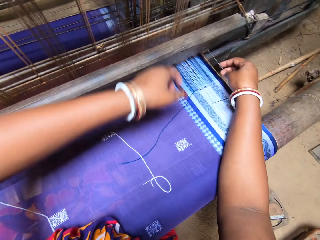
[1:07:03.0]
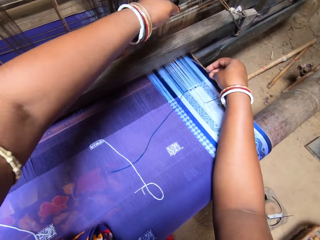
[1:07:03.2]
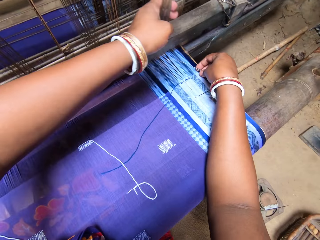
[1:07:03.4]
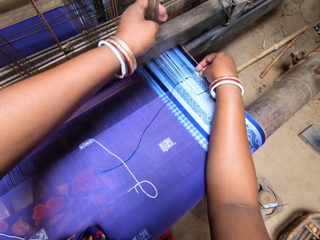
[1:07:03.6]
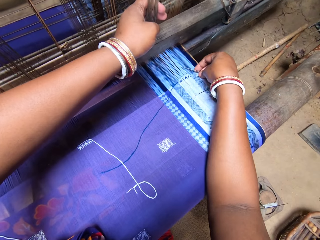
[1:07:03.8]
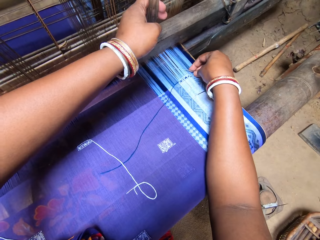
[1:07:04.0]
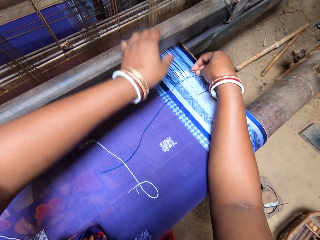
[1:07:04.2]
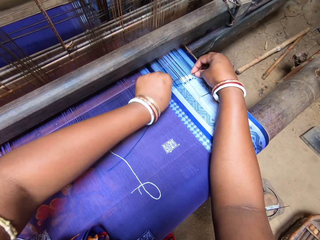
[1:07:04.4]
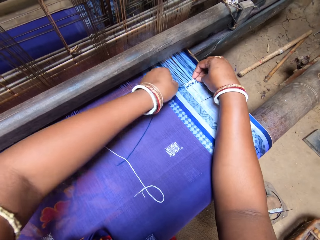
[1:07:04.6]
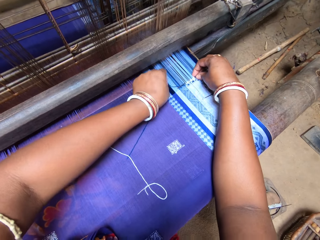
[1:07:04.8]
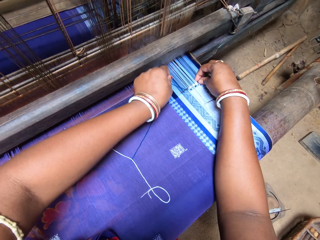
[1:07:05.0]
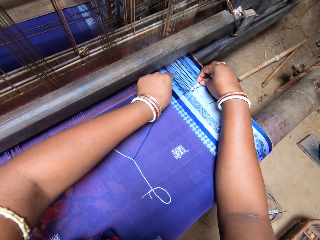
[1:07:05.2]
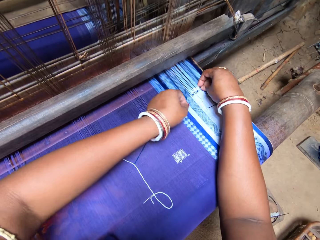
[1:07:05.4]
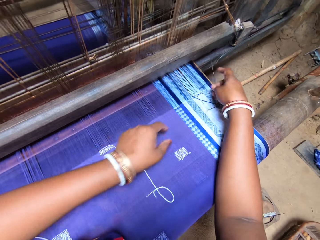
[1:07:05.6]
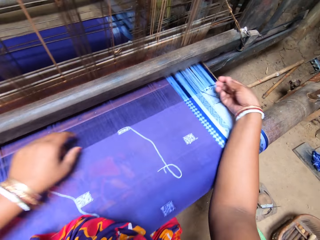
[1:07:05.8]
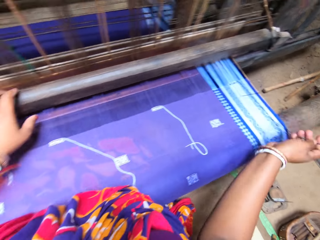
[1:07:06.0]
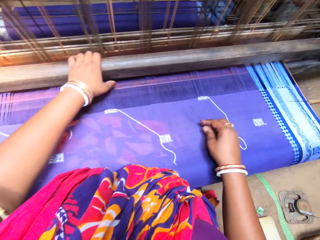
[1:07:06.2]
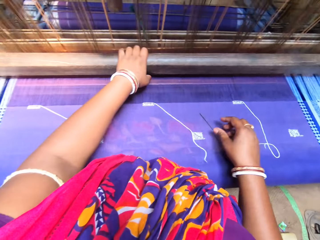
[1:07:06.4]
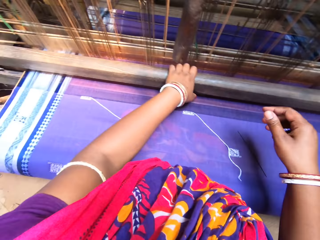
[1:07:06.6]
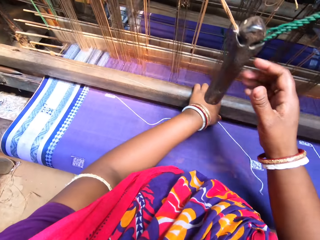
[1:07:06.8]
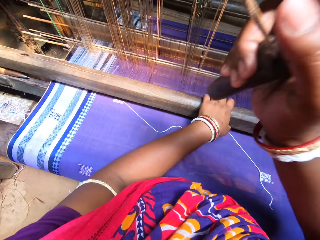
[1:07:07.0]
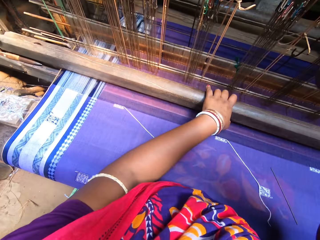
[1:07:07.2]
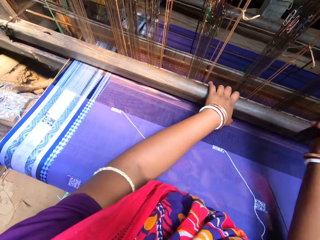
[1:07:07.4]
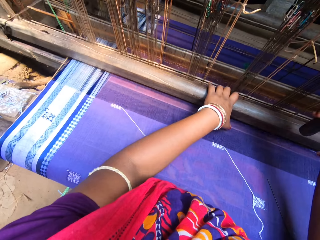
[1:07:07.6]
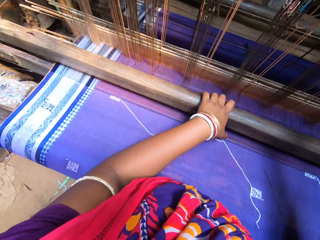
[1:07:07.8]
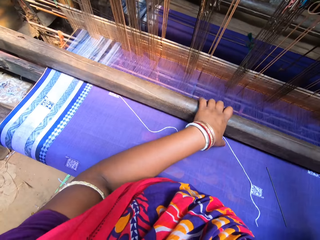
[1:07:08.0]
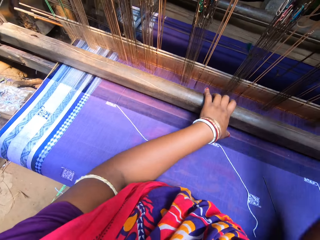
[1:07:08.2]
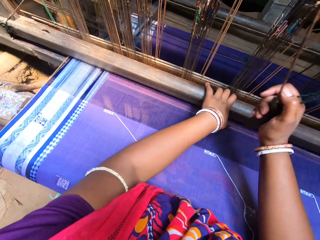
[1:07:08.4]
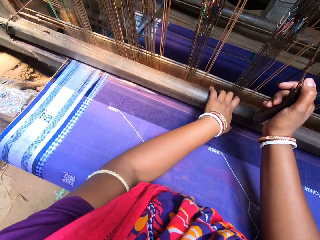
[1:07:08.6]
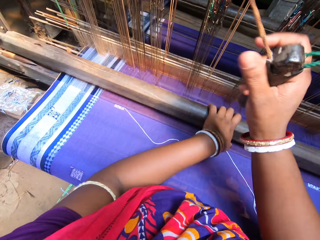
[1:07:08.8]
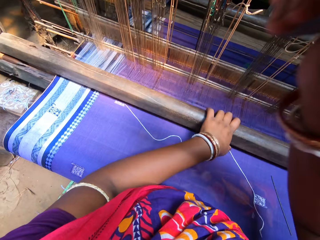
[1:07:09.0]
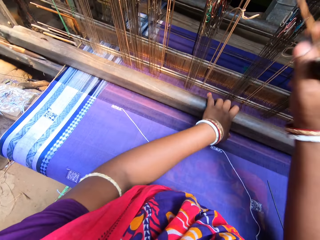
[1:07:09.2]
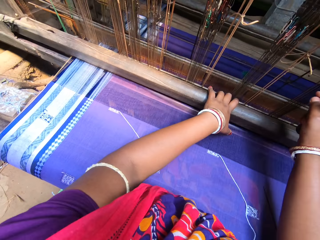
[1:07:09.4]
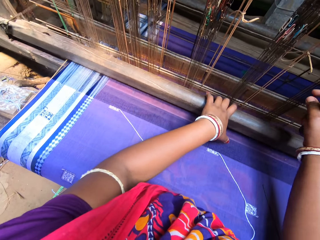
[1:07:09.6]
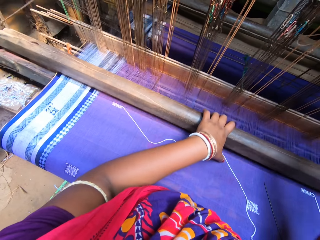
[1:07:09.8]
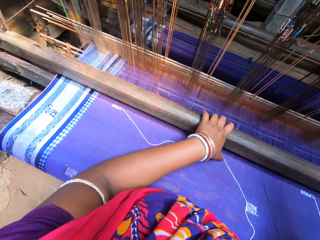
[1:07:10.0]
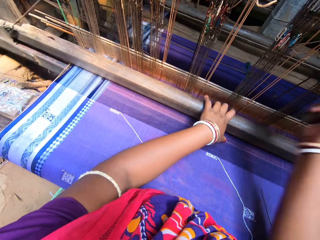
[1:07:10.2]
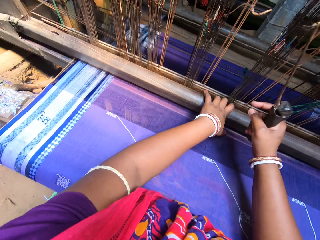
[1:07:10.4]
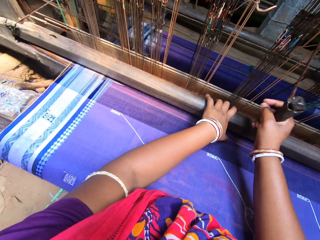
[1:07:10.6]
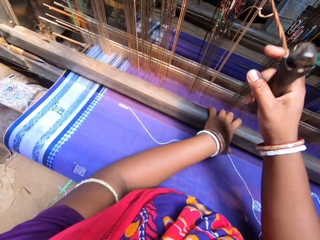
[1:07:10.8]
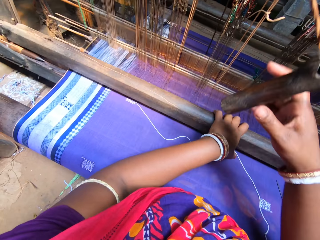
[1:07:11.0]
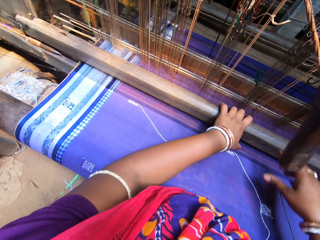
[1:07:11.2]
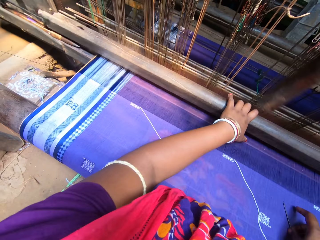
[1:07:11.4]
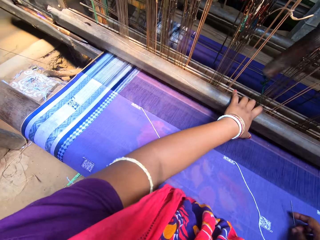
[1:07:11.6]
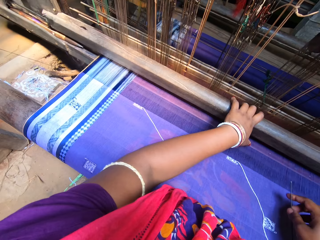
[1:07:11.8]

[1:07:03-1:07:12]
The camera wearer pulls the warp from the handloom machine with her left hand. She weaves on the weft yarn of the fabric with the needle in her right hand. She pulls the warp beam of the handloom with her left hand. She pulls the pulley from the handloom machine with her right hand. She weaves the fabric with both hands on the handloom machine.

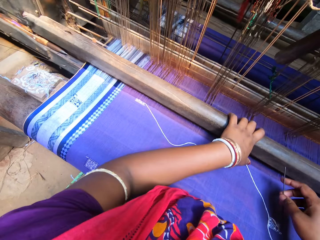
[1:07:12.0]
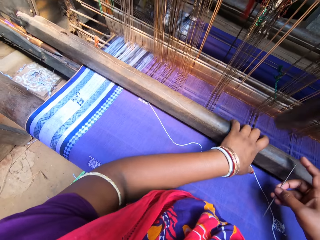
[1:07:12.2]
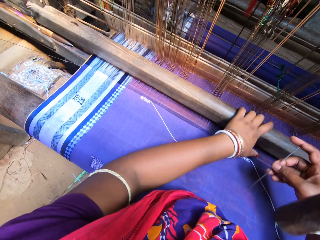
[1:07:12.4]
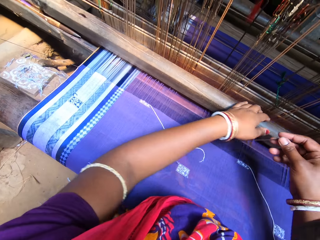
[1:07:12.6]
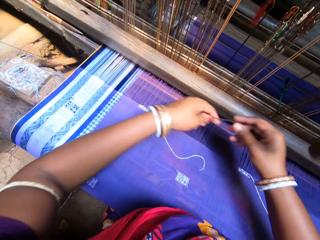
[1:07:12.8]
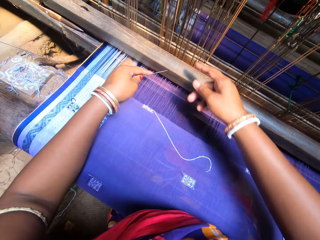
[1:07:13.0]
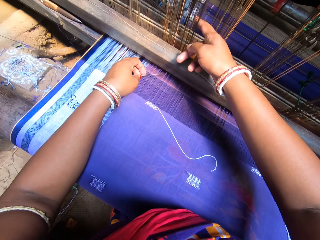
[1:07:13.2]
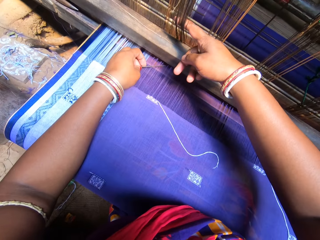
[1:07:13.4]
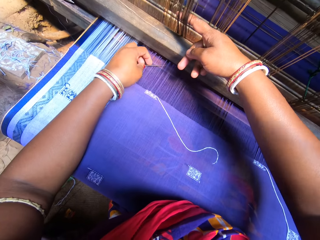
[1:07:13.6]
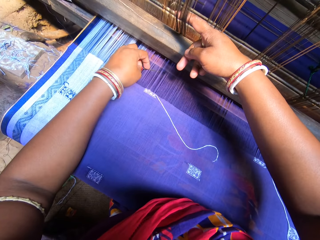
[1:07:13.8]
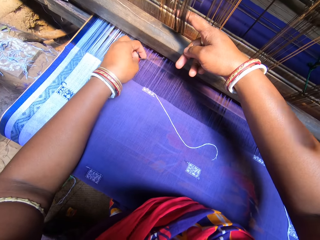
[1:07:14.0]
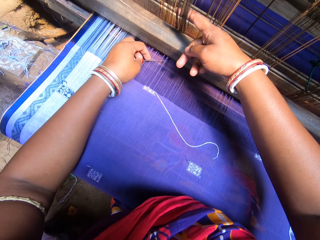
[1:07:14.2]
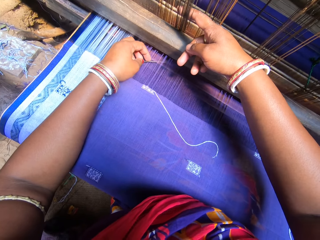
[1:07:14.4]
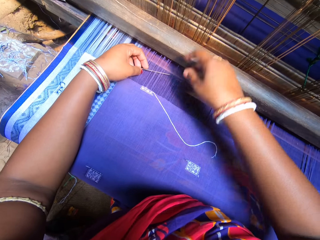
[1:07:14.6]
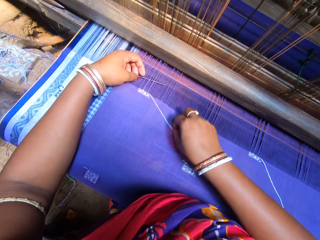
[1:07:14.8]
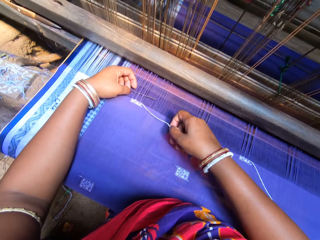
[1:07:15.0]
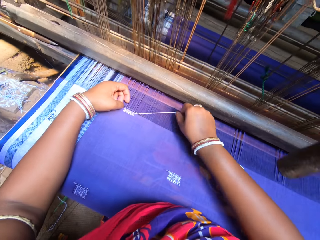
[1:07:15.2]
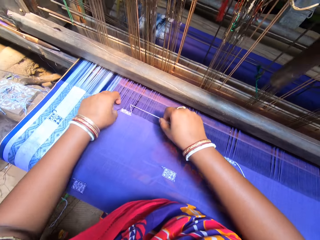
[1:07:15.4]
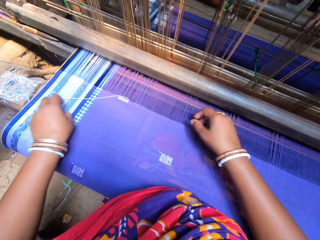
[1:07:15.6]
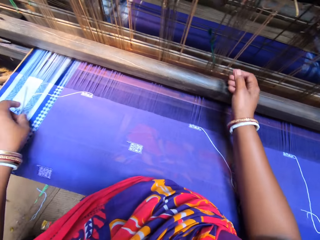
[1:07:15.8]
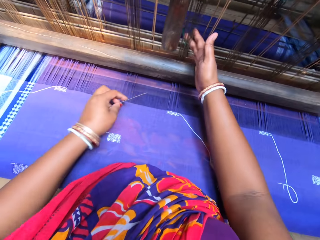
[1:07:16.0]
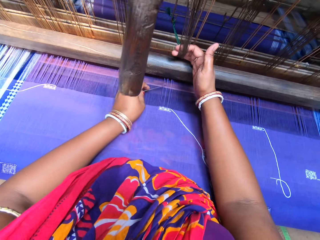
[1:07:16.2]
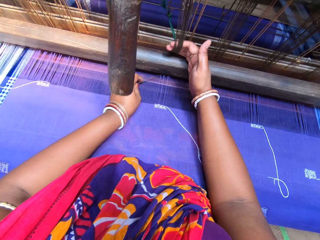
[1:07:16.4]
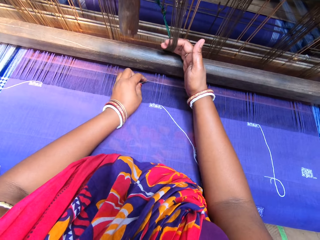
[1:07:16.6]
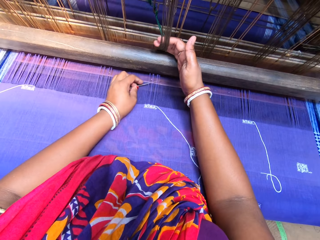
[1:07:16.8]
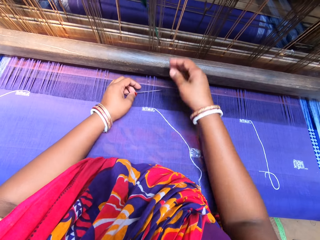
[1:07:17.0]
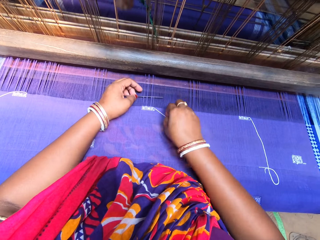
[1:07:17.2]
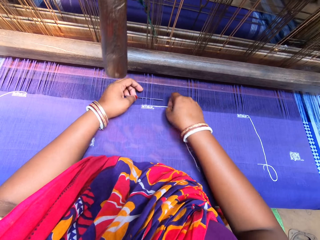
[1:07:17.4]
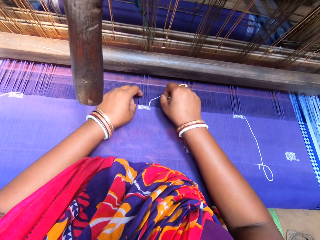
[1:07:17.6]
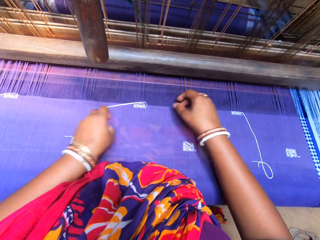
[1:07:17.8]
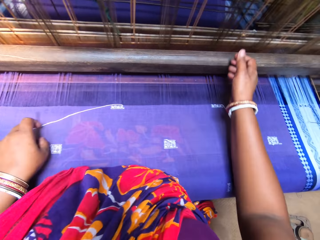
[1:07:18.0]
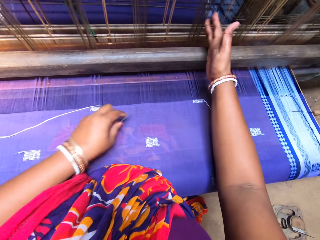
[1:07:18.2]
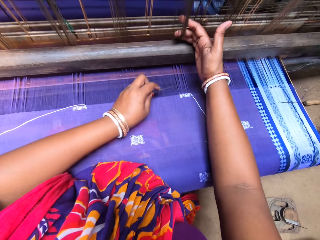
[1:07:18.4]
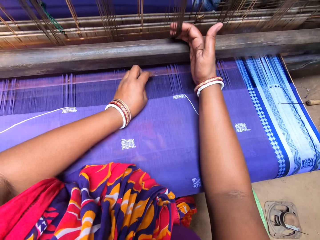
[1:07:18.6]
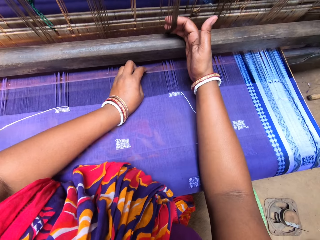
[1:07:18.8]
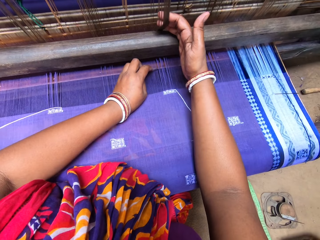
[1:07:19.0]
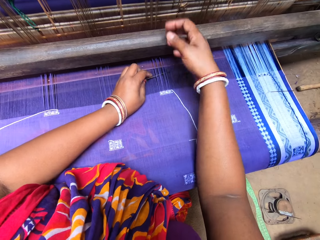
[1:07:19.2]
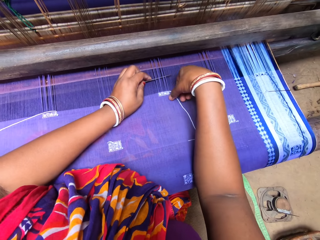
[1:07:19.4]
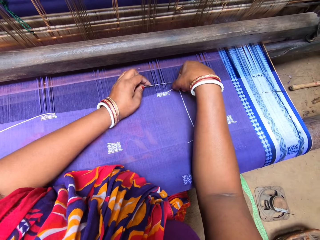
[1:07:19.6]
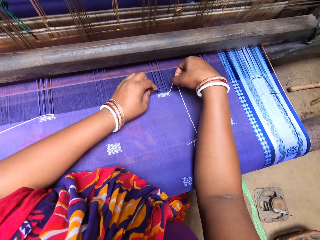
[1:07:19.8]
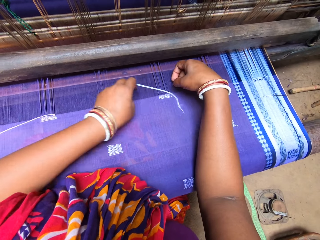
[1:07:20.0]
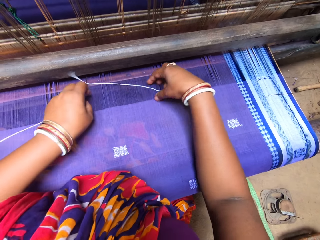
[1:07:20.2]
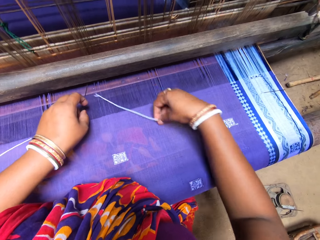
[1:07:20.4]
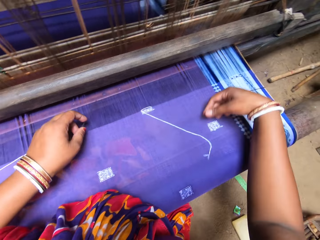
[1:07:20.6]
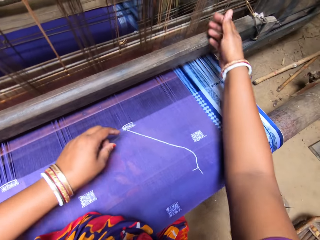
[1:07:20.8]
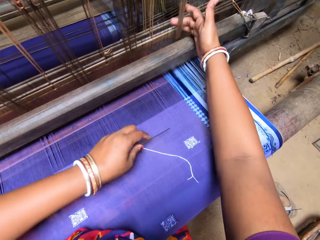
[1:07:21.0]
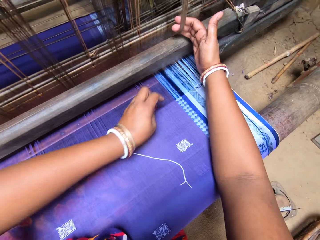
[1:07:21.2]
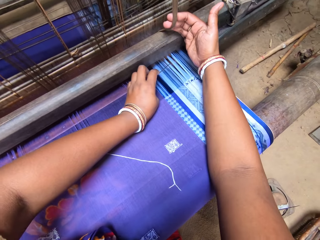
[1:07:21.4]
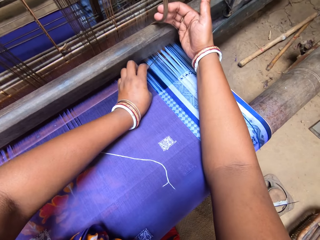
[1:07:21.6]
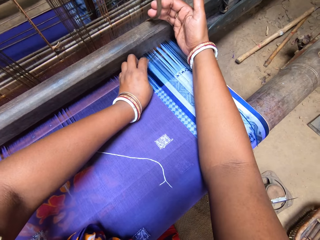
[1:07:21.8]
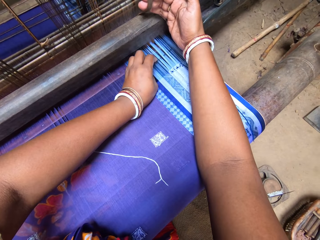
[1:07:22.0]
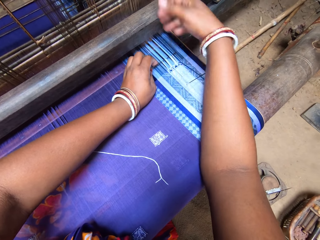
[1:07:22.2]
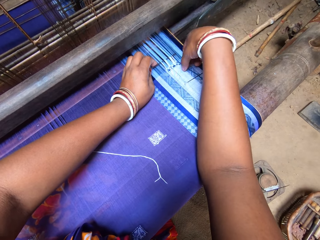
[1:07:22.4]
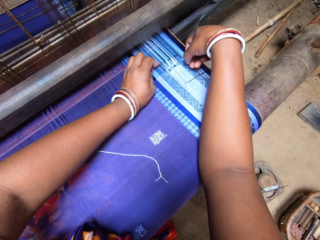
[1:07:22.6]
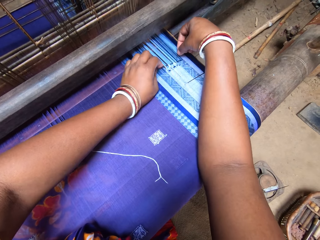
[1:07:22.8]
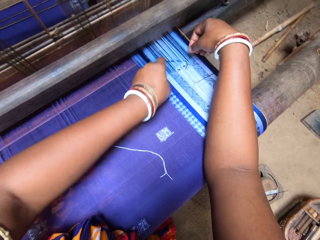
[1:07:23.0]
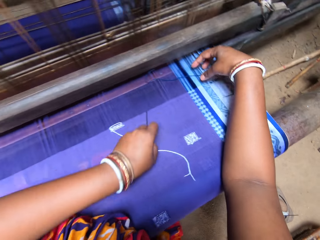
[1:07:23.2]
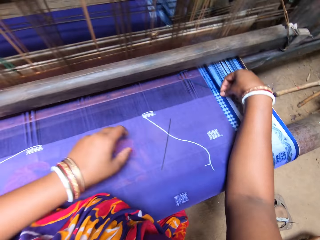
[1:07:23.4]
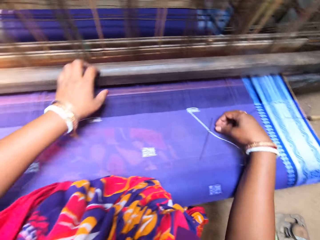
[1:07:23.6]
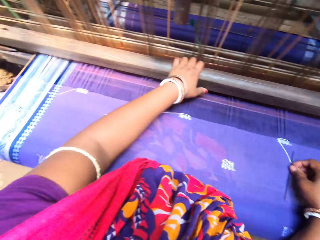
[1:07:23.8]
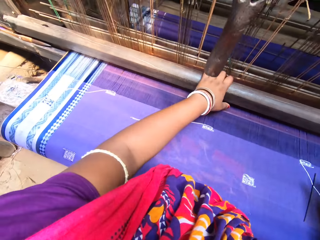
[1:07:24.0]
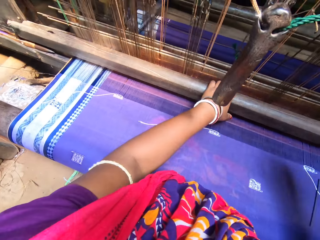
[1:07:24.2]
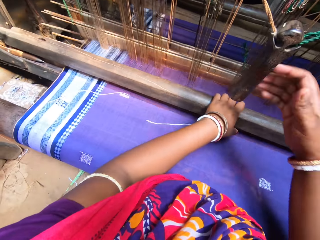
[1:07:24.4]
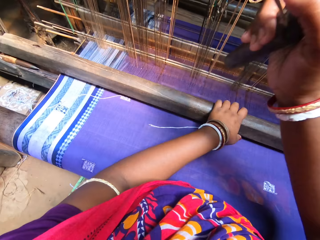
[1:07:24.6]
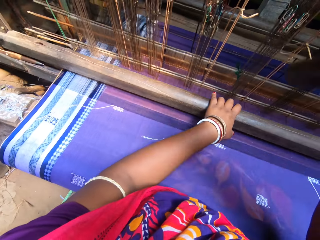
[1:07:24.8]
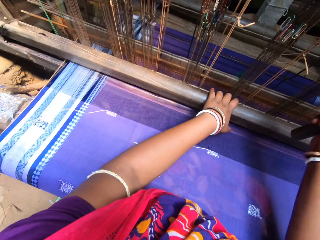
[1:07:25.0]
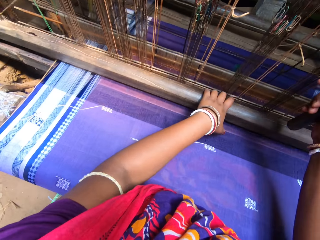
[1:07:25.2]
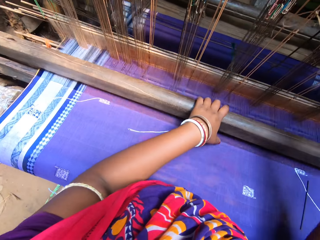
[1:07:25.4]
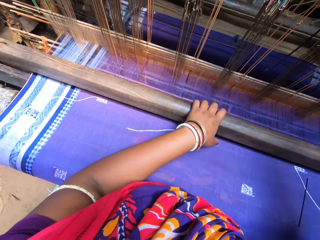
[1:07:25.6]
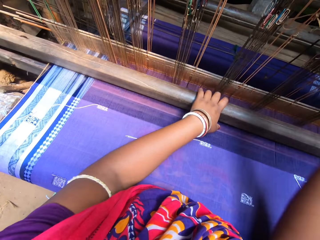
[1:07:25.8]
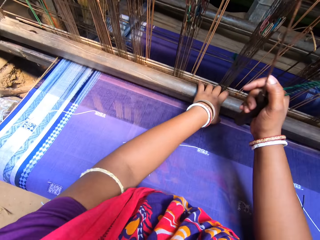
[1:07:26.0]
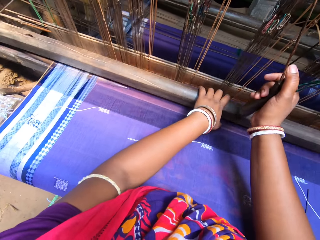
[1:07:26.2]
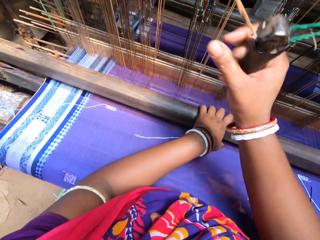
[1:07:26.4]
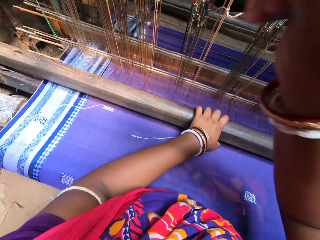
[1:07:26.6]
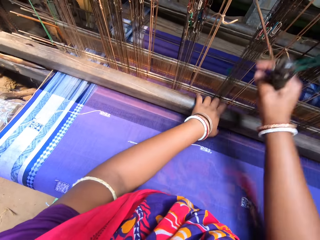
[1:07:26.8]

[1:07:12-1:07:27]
The camera wearer passes the needle in her right hand to her left hand. She pulls the warp from the handloom machine with her right hand. She weaves on the weft yarn with the needle in her left hand. She pulls the warp from the handloom machine with her right hand. She weaves on the weft yarn of the fabric with the needle in her left hand. She pulls the warp from the handloom machine with her right hand. She weaves on the weft yarn of the fabric with the needle in her left hand. She pulls the warp from the handloom machine with her right hand. She weaves on the weft yarn of the fabric with the needle in her left hand. She pulls the warp beam of the handloom with her left hand. She pulls the pulley from the handloom machine with her right hand. She weaves the fabric with both hands on the handloom machine.
